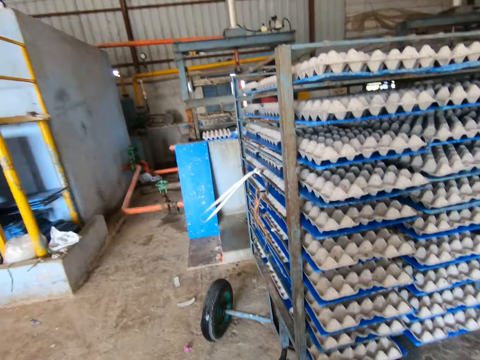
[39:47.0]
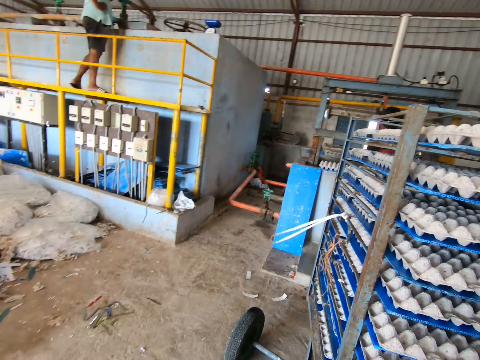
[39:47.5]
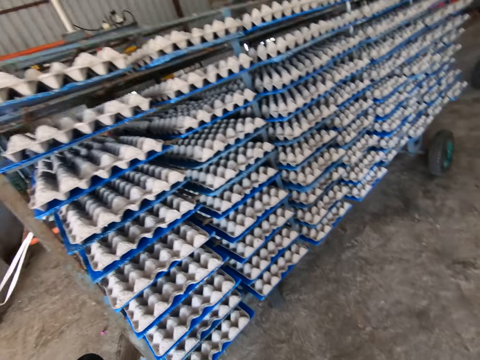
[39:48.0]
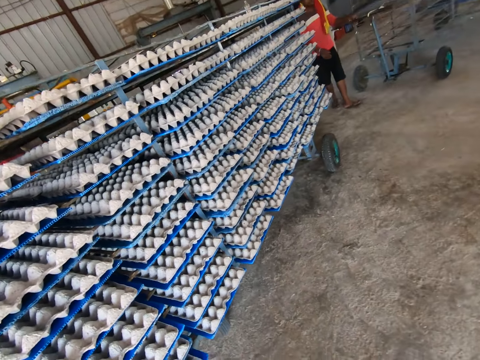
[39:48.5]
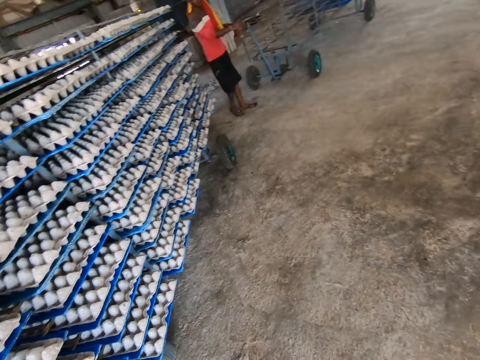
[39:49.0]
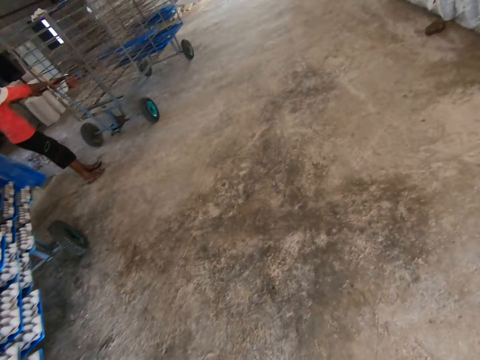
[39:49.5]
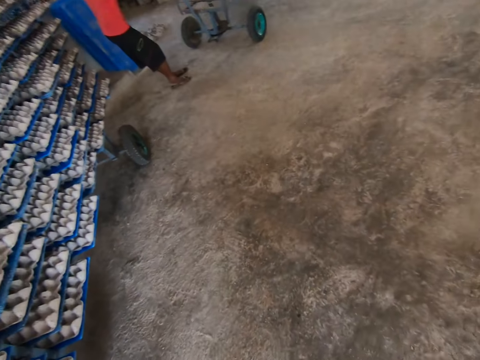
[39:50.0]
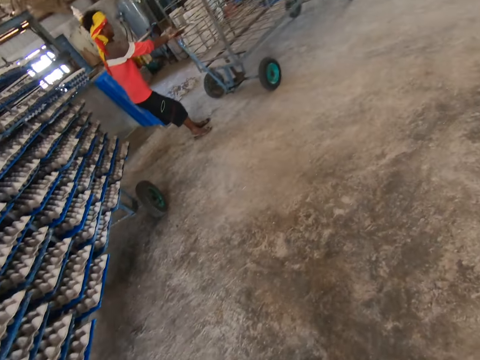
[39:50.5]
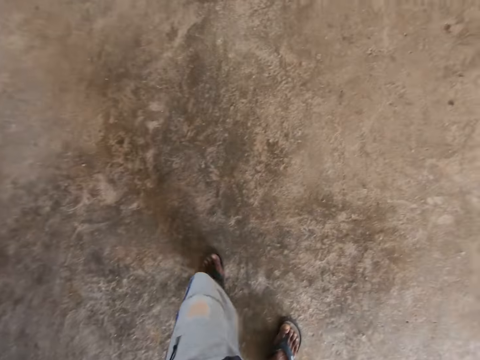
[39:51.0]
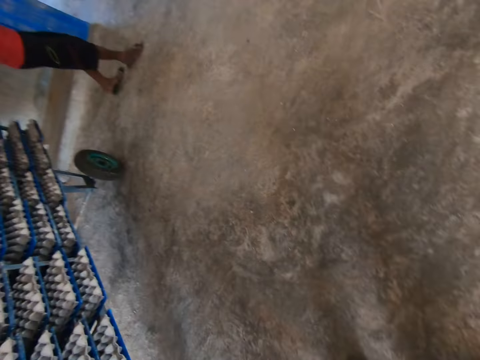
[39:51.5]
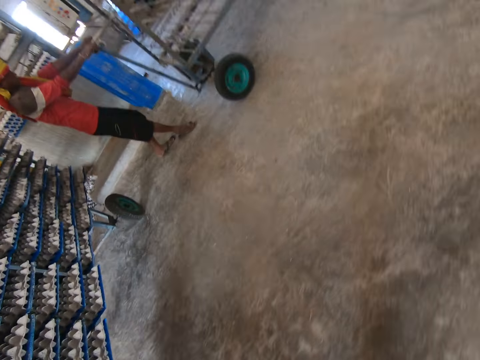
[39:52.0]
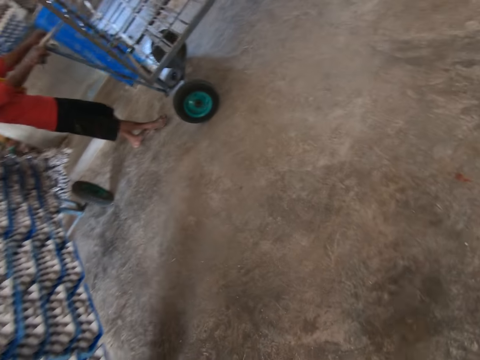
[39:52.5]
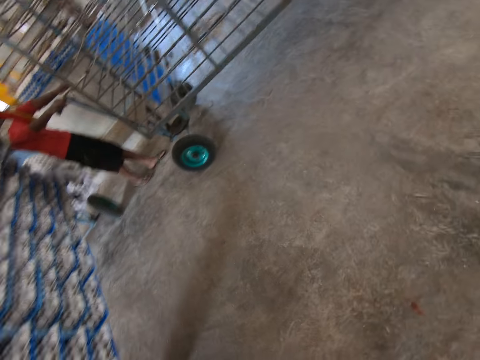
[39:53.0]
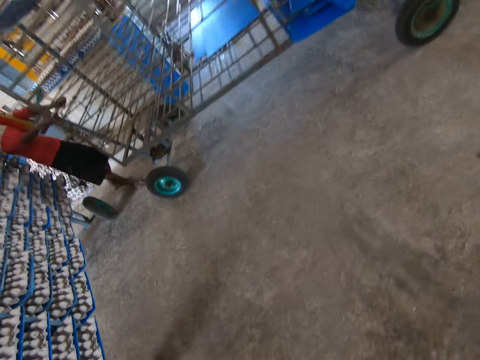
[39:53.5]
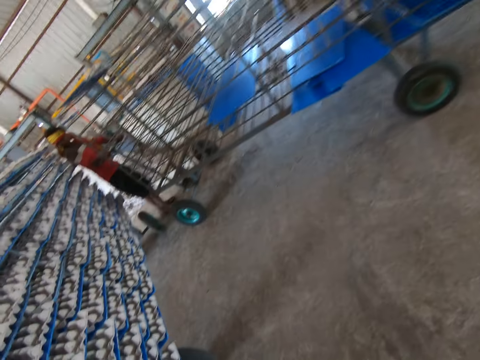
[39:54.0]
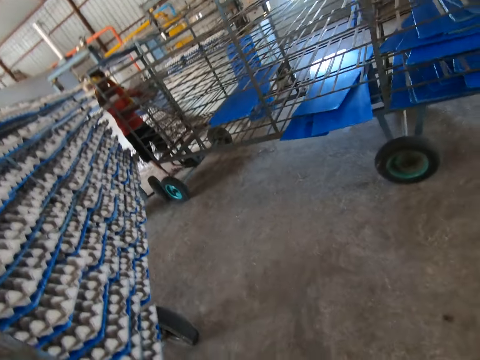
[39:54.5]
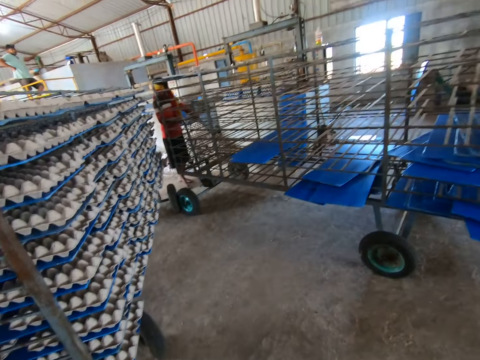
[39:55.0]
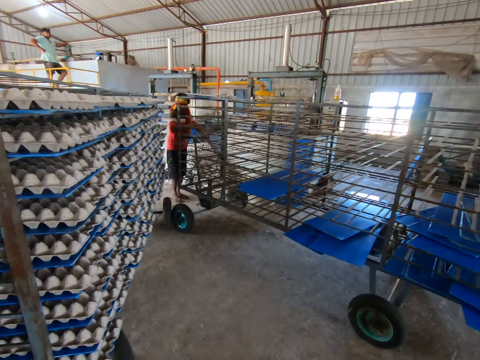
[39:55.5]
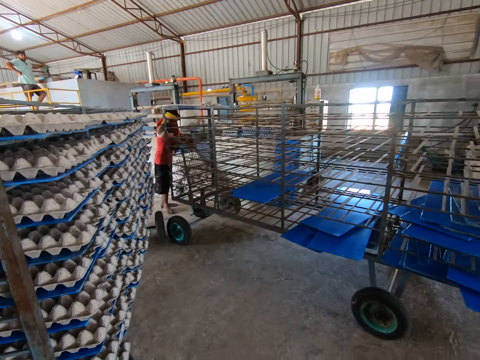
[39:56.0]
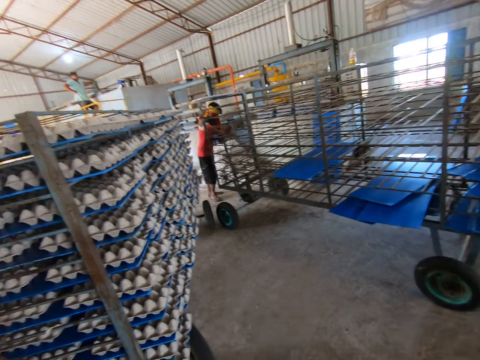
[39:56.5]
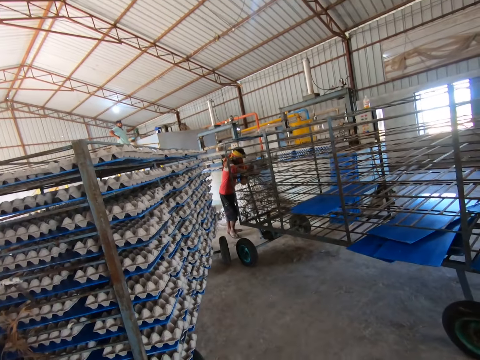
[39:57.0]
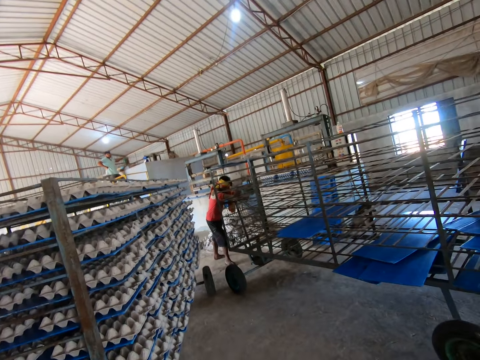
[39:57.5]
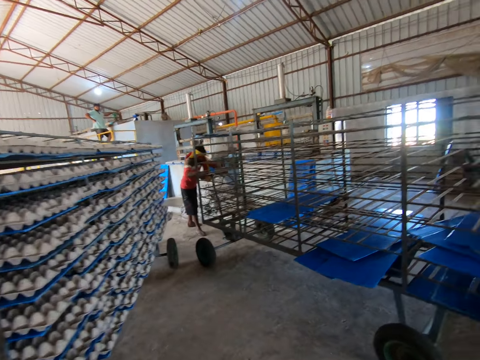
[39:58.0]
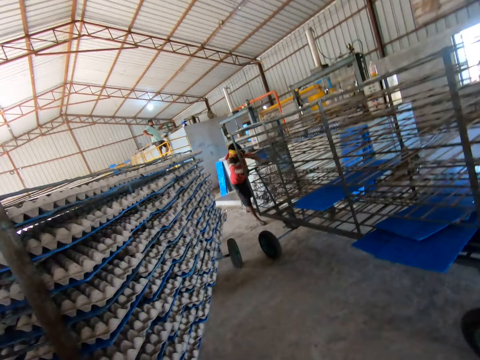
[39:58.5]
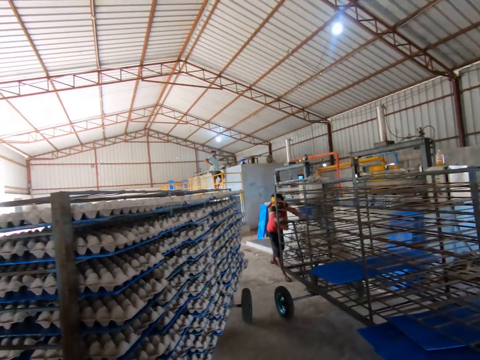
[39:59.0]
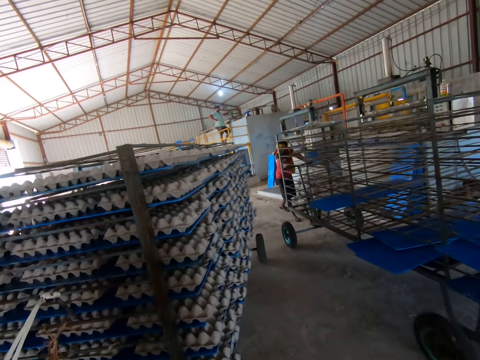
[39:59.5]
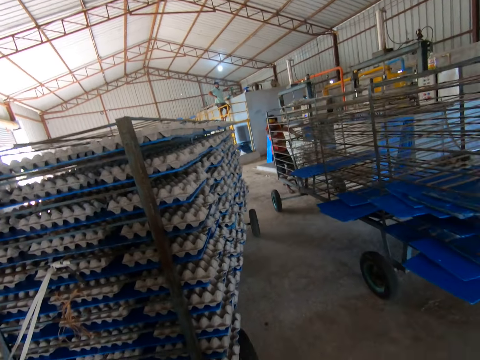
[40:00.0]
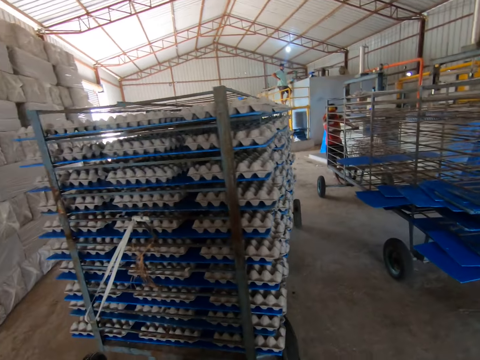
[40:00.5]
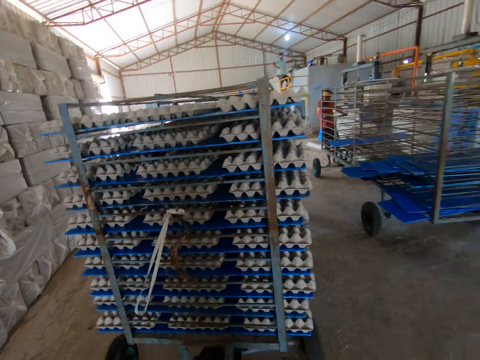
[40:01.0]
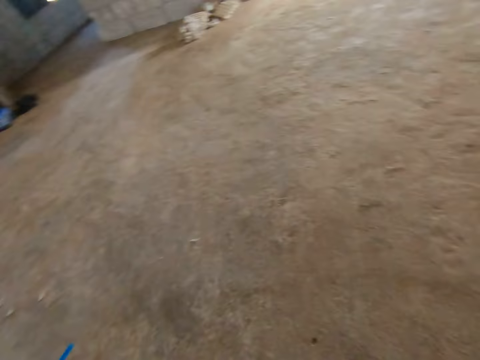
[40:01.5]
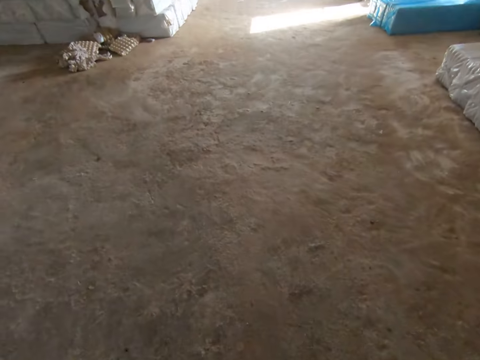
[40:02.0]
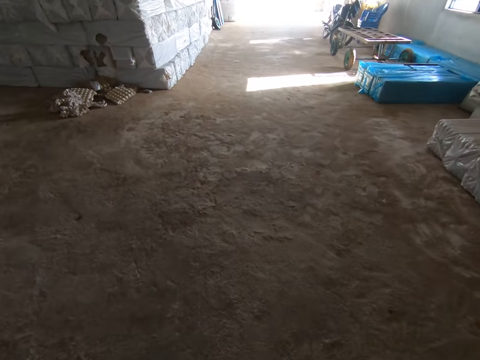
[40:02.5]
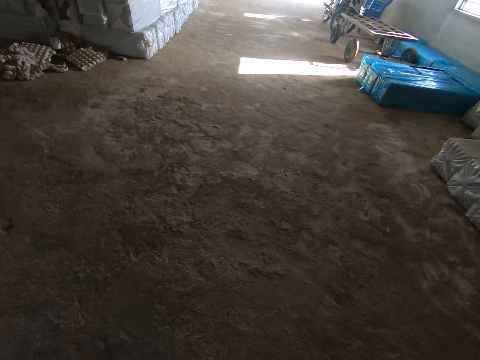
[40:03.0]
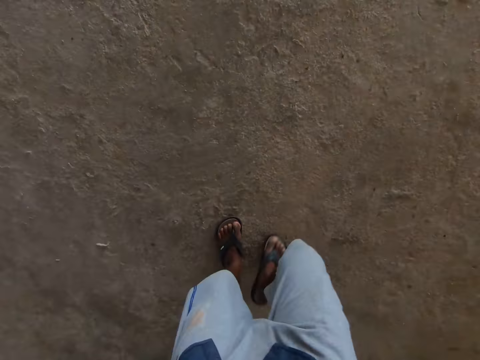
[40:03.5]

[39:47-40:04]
The camera wearer moves a cart. The man pulls the rack with both hands. The camera wearer converses with the man.

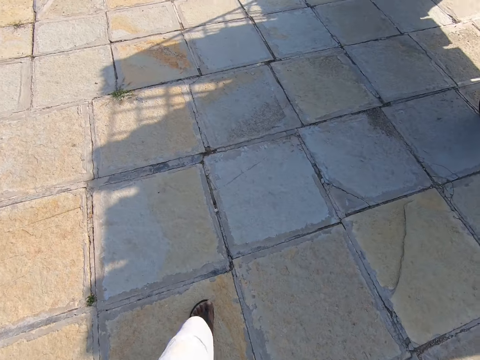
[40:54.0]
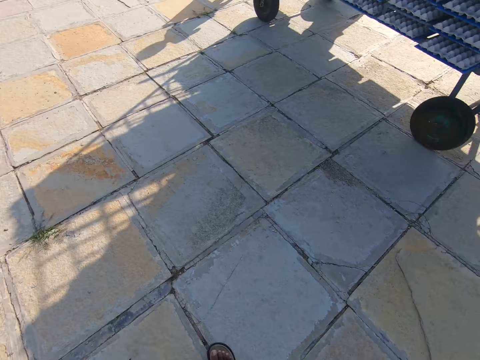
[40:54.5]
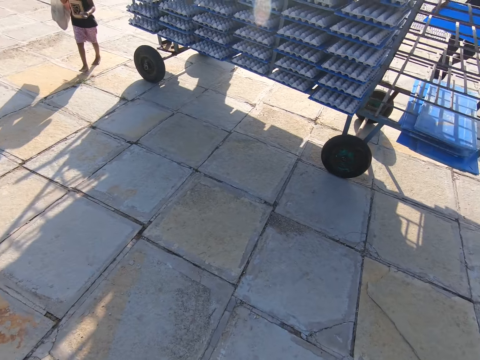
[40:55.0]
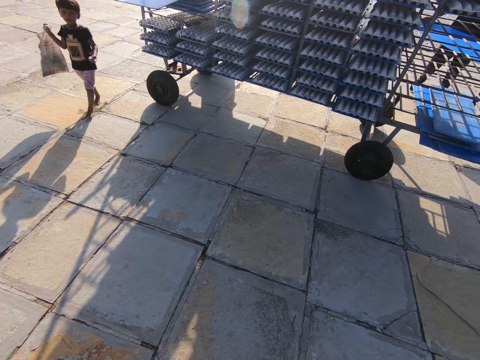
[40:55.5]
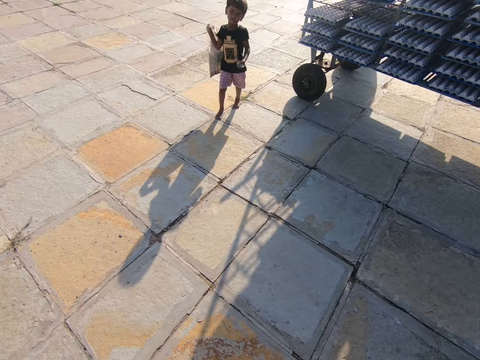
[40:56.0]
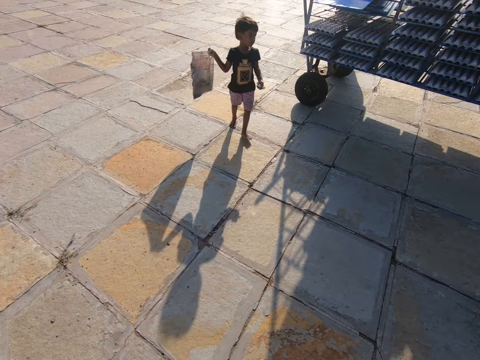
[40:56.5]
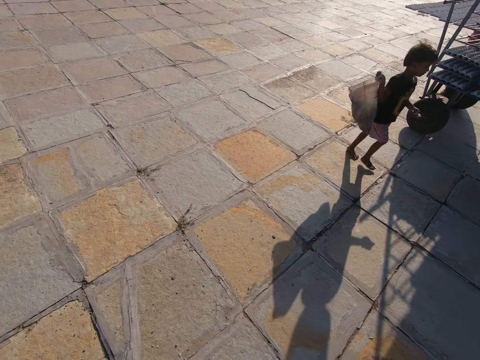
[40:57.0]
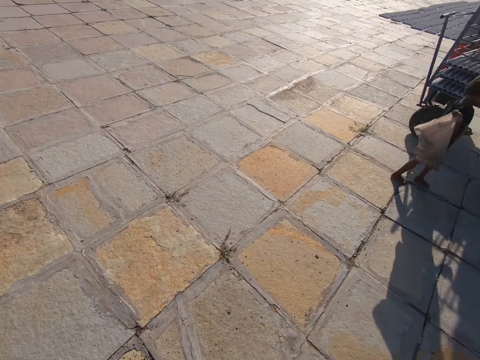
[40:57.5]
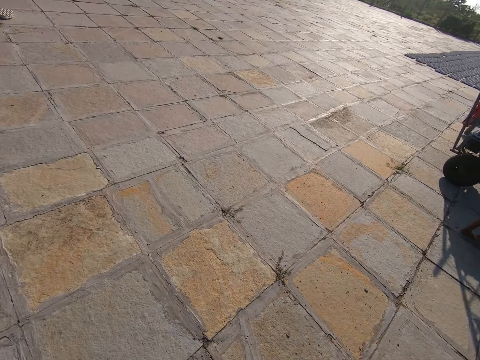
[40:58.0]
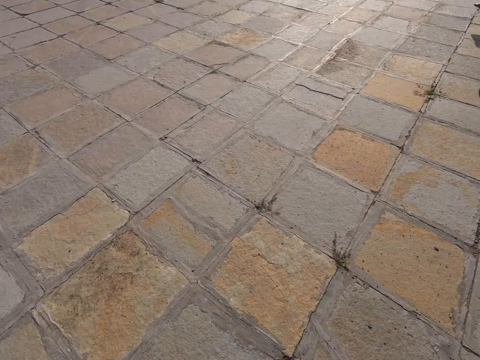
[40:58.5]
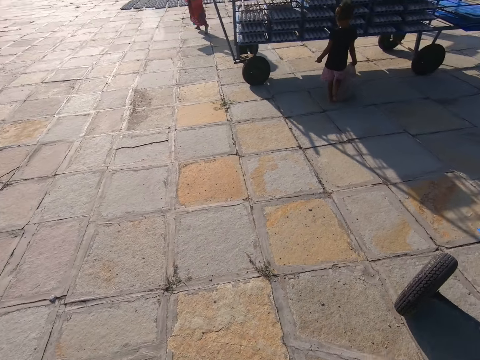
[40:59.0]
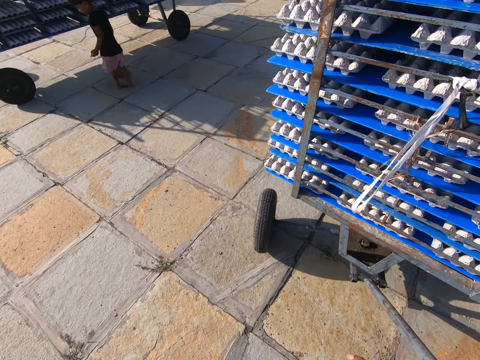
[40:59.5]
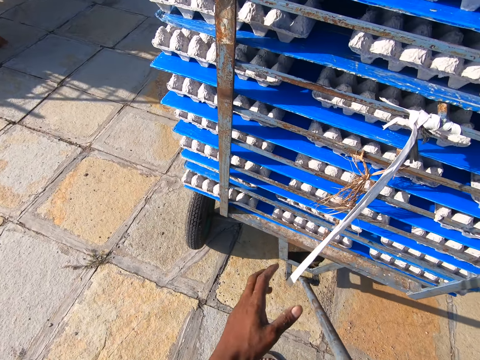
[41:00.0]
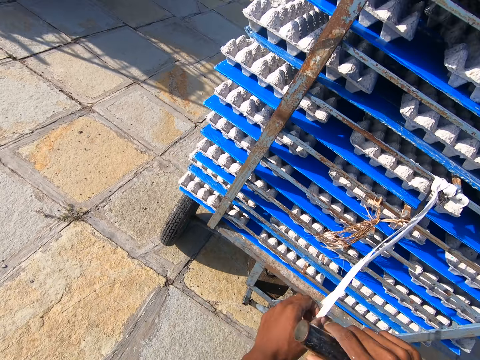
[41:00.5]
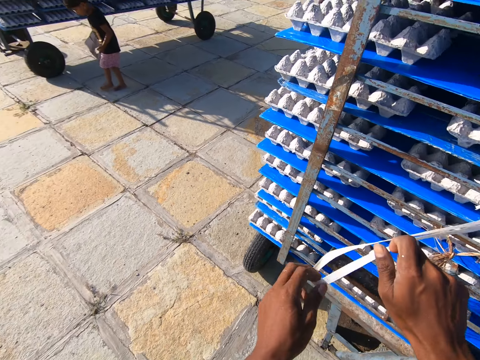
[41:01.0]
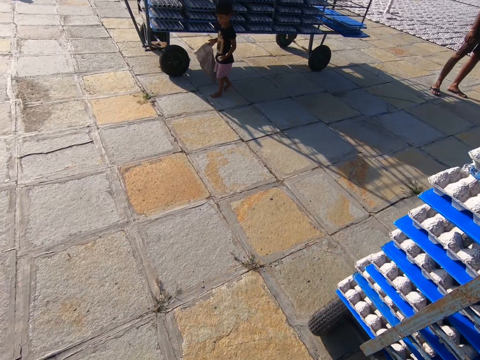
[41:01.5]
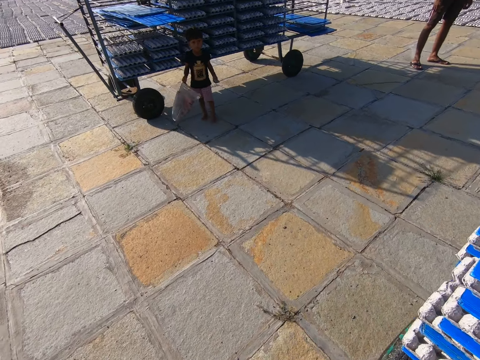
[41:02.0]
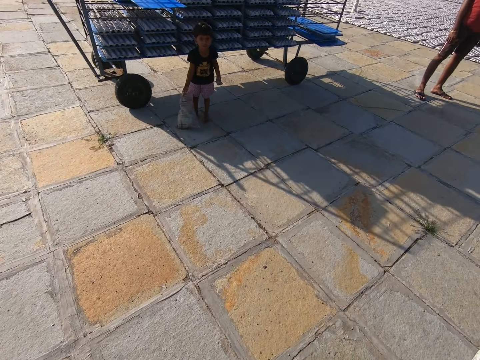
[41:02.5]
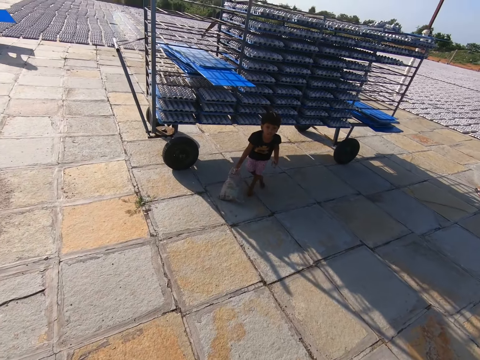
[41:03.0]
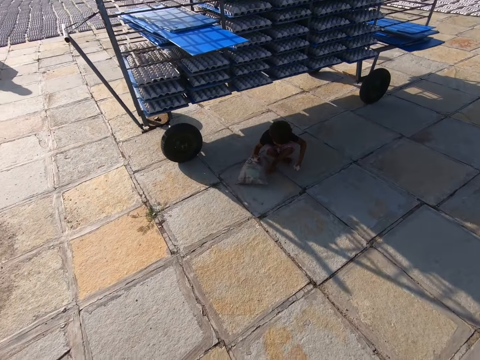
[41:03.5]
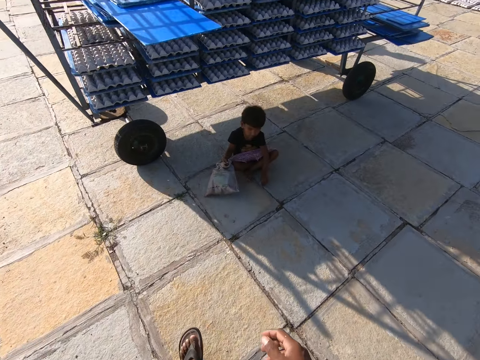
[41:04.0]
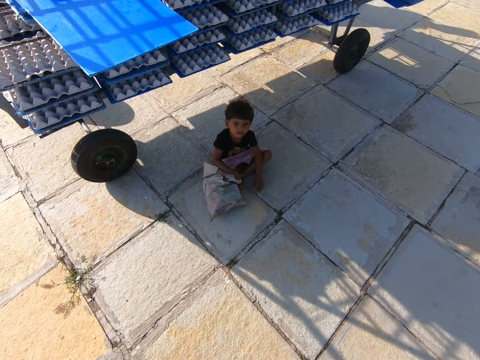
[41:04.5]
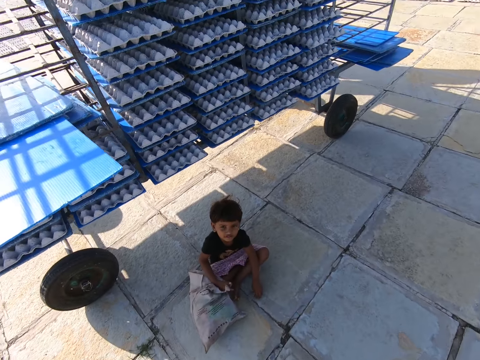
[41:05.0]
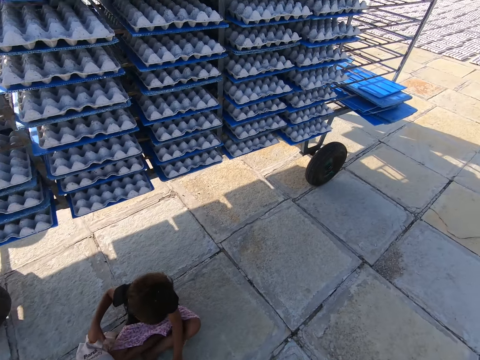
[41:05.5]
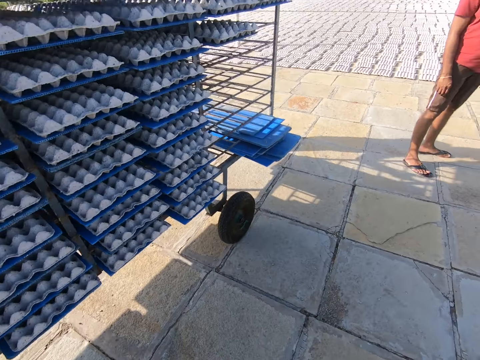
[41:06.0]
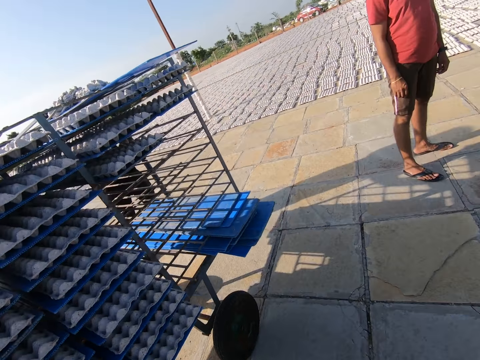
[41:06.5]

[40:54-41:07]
A child walks in the compound with a plastic bag in his right hand. The camera wearer touches a rope on the crate wheel with his hands. He looks around. The child sits on the floor. The camera wearer walks.
